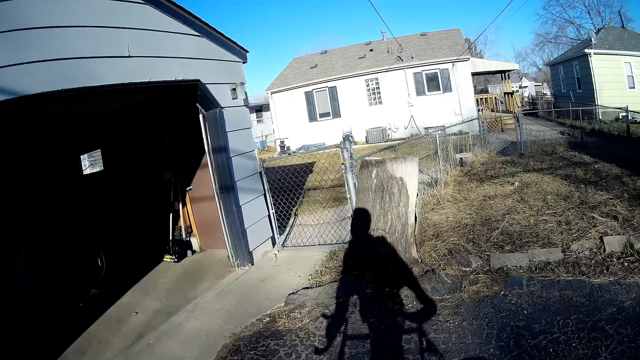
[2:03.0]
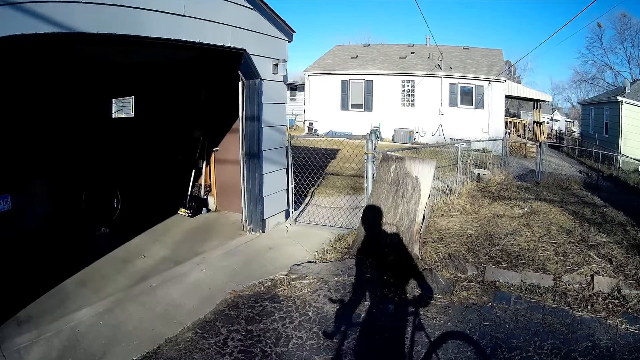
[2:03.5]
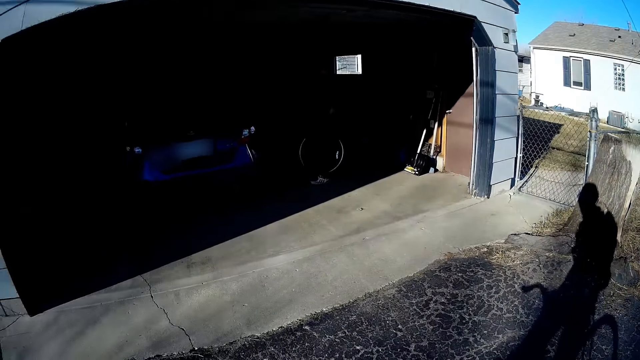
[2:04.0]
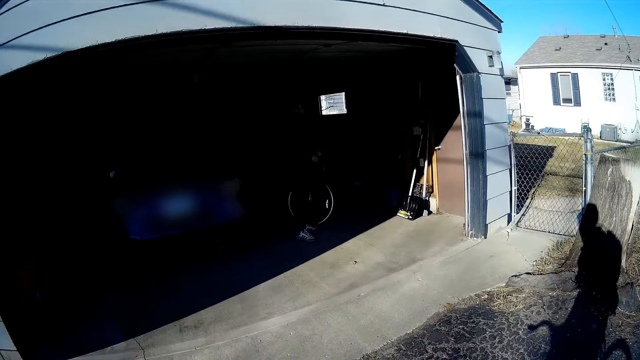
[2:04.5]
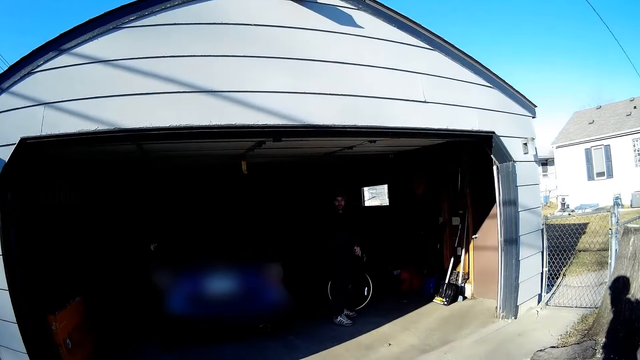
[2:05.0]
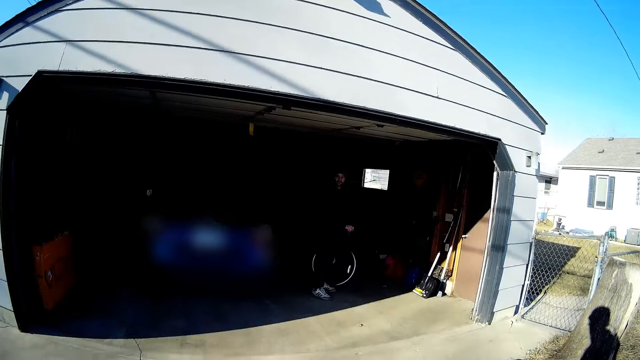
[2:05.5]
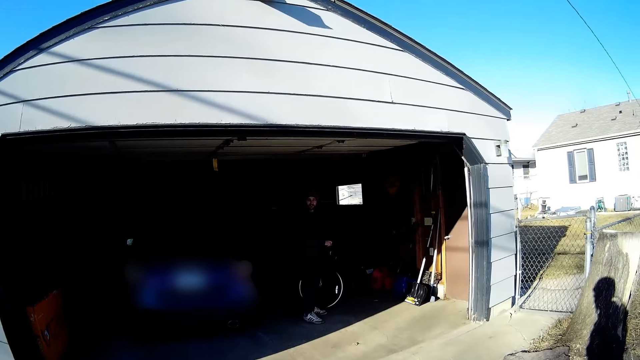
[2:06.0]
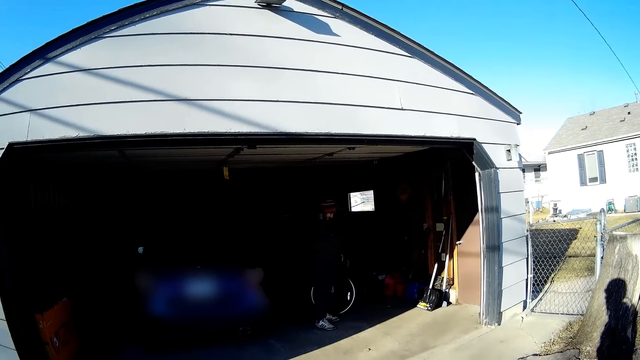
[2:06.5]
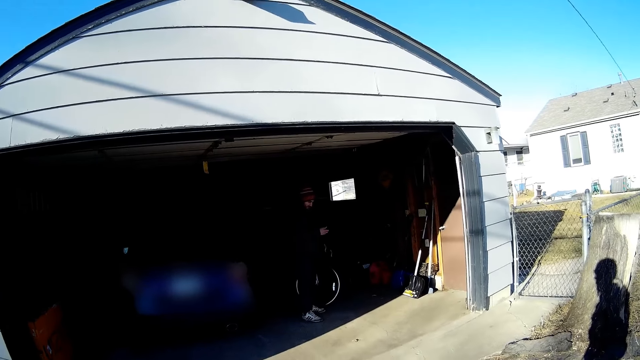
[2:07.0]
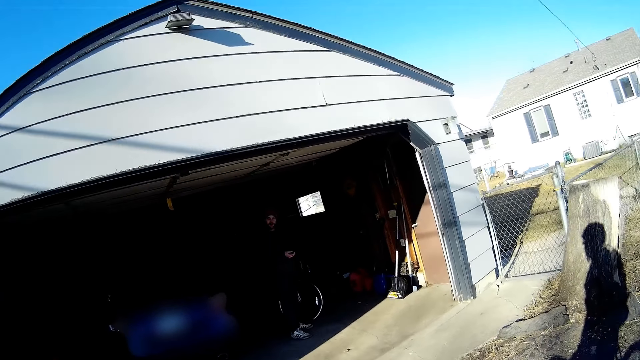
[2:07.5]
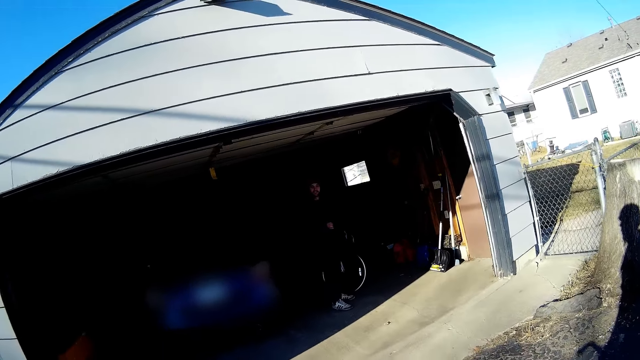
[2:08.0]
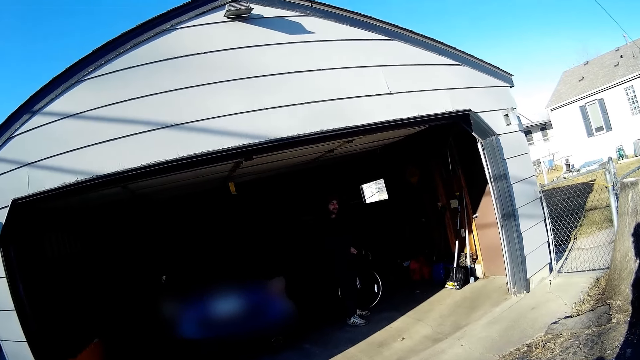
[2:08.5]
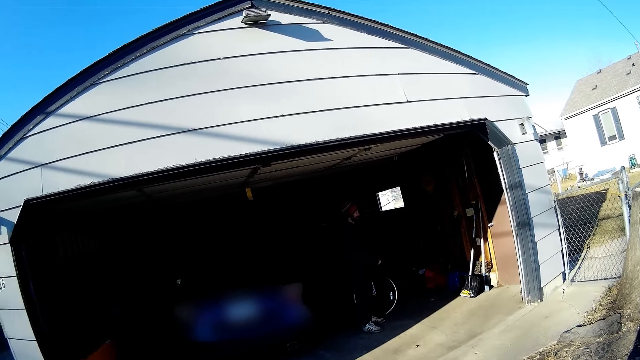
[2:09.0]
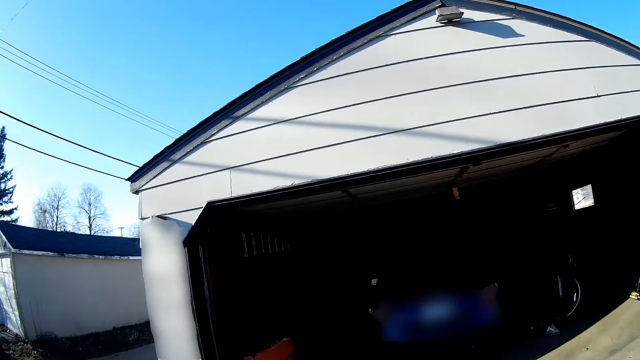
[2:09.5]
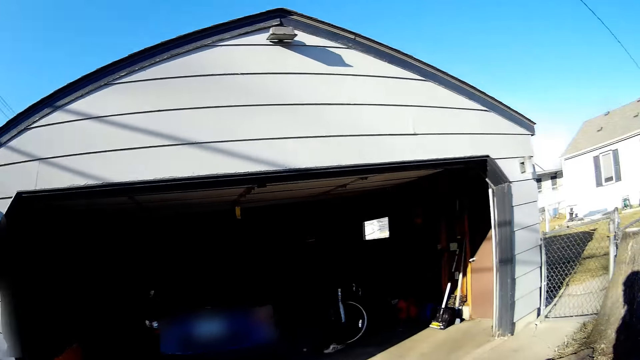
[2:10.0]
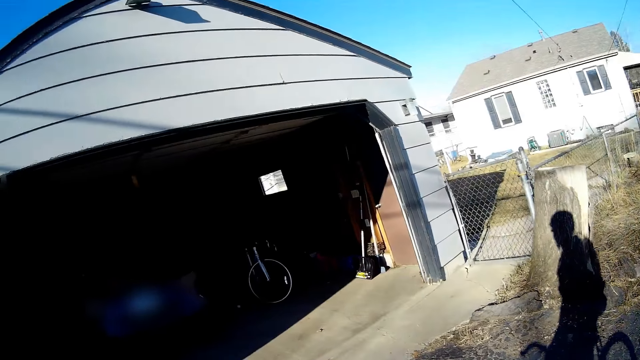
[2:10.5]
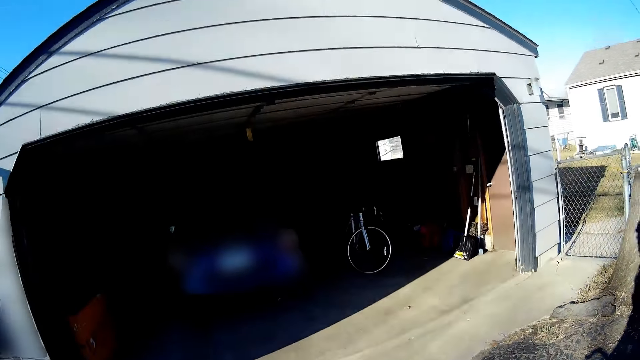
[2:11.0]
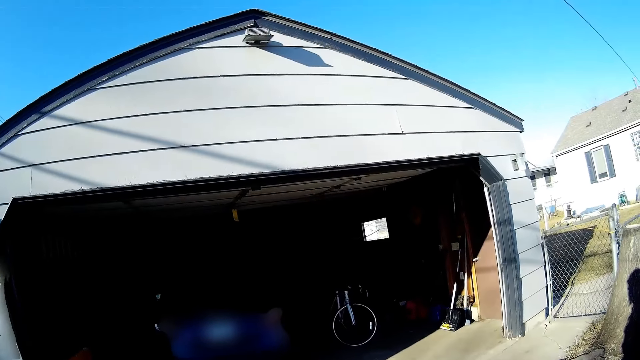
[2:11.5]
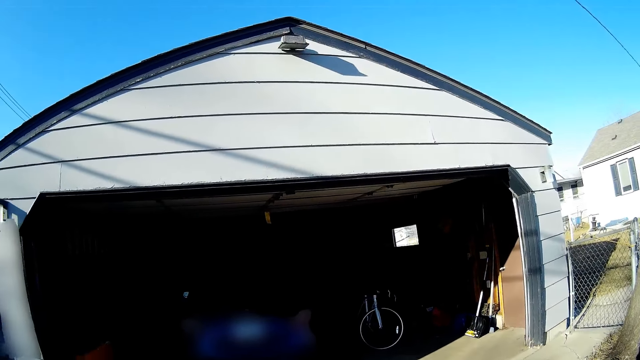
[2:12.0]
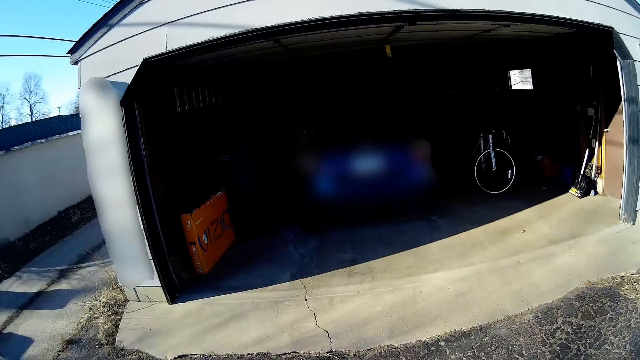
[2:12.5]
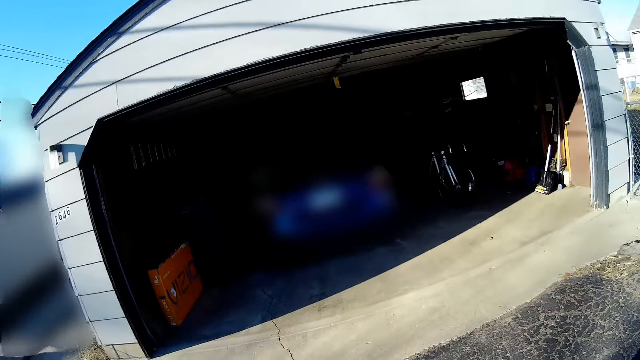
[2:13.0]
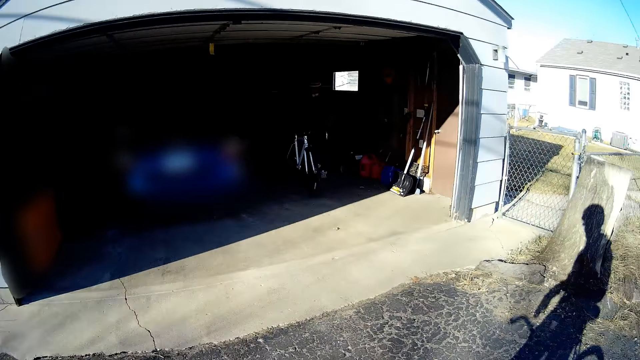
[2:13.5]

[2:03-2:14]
The camera wearer holds the bicycle. A person stands in the parking yard.

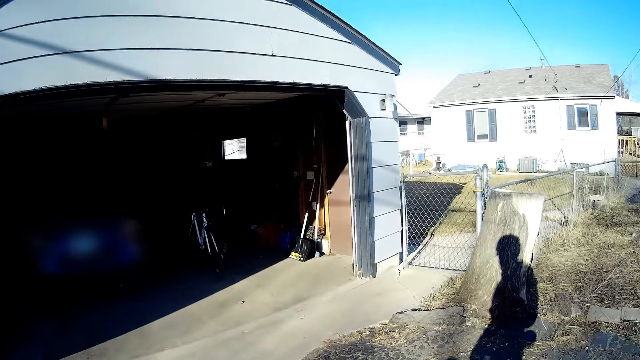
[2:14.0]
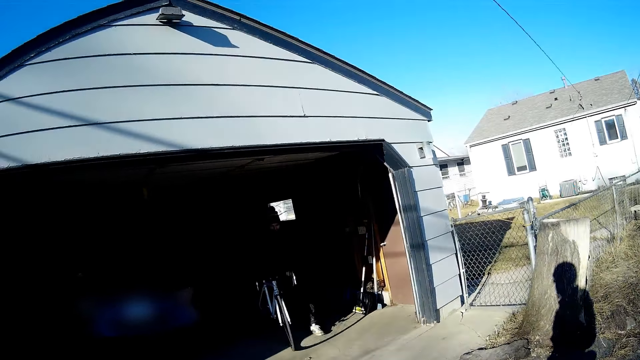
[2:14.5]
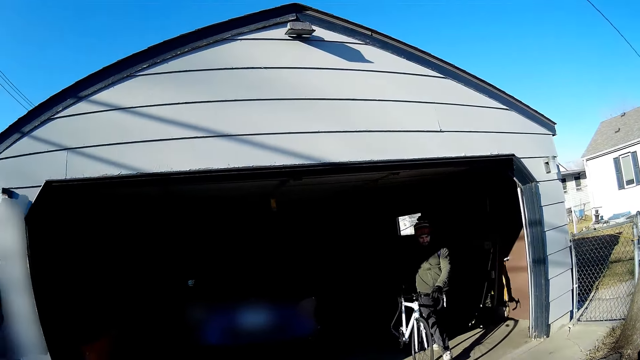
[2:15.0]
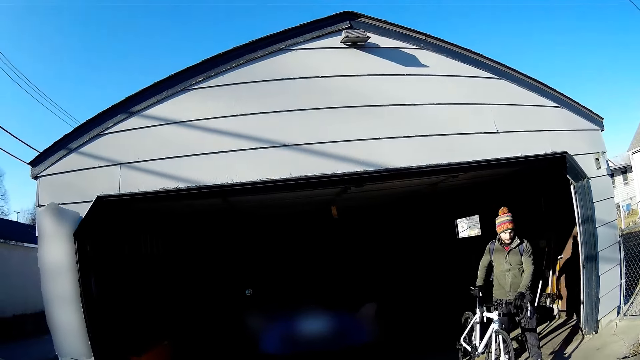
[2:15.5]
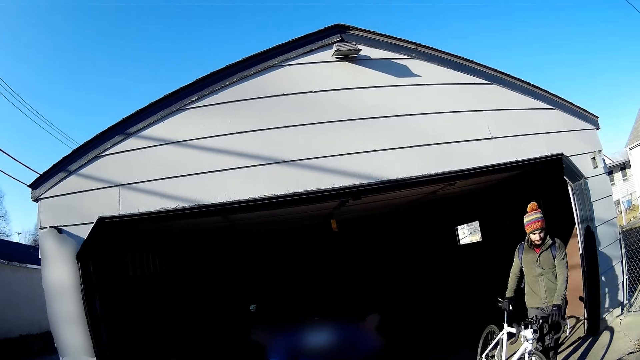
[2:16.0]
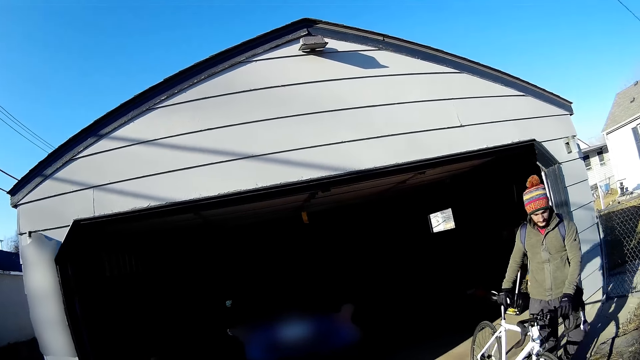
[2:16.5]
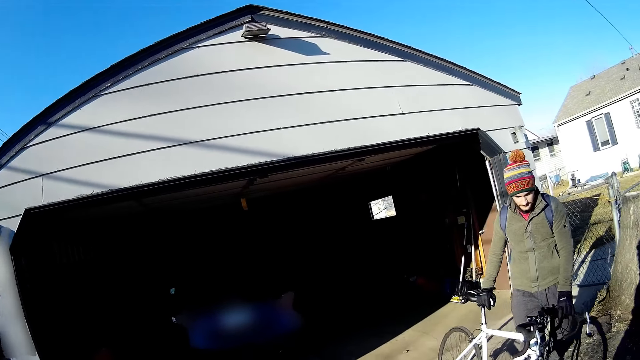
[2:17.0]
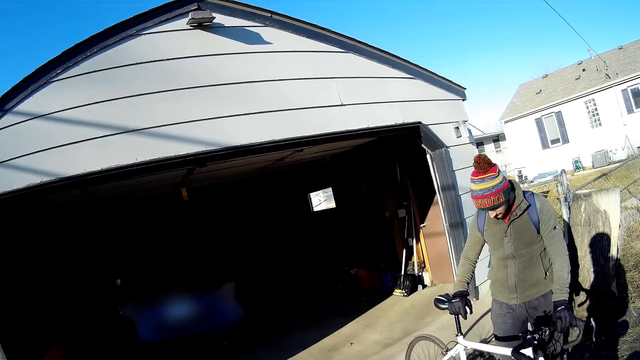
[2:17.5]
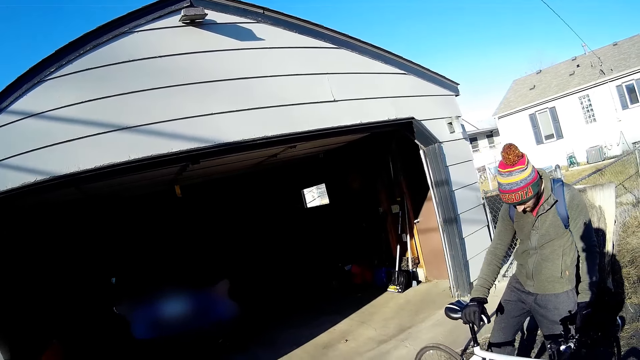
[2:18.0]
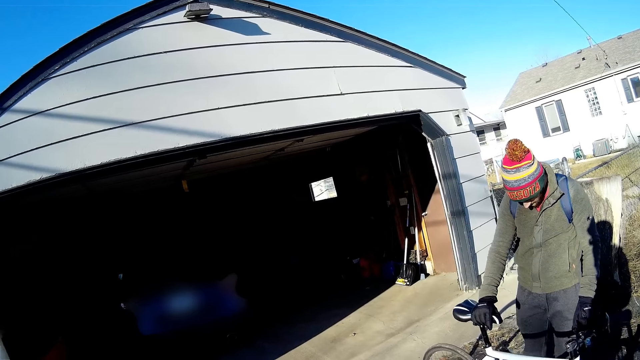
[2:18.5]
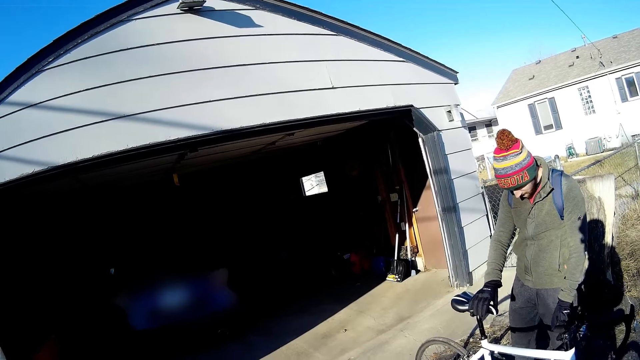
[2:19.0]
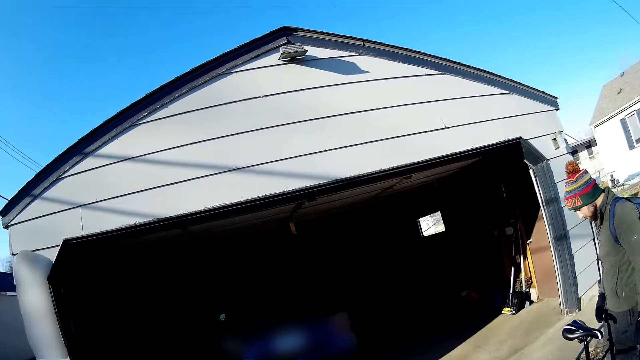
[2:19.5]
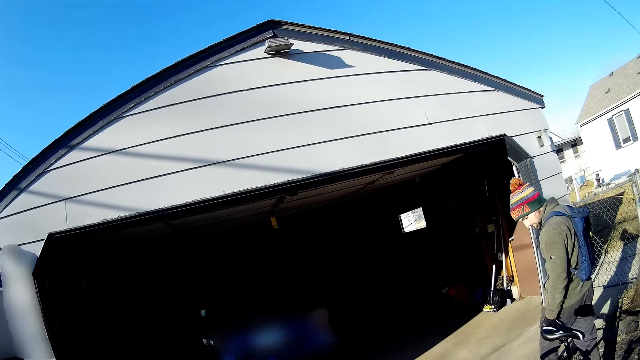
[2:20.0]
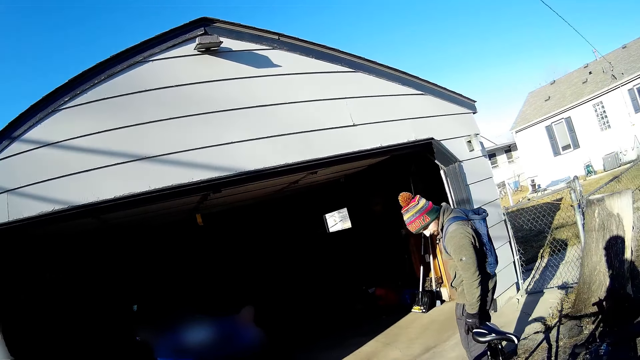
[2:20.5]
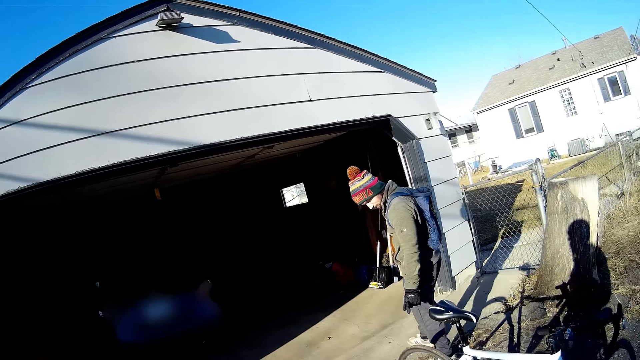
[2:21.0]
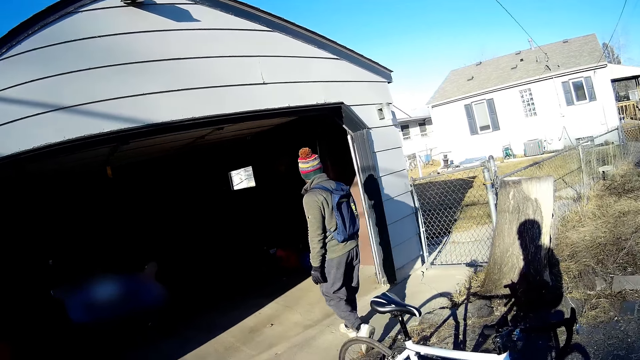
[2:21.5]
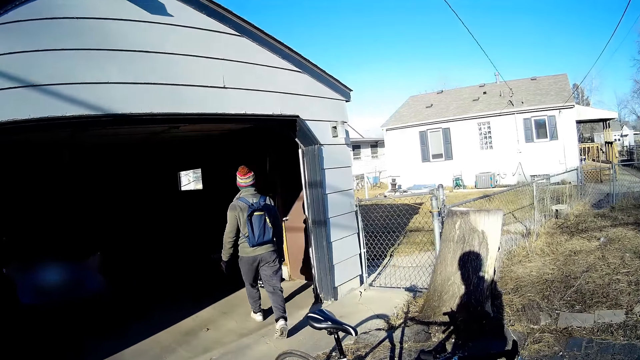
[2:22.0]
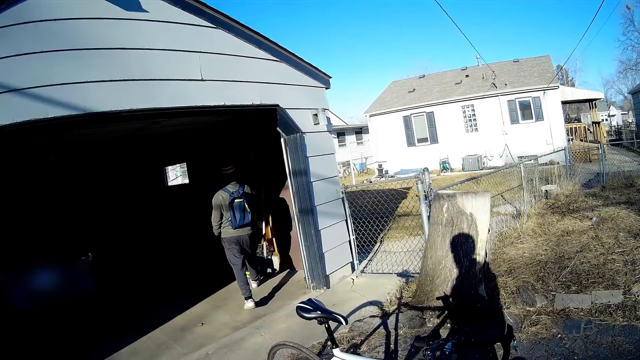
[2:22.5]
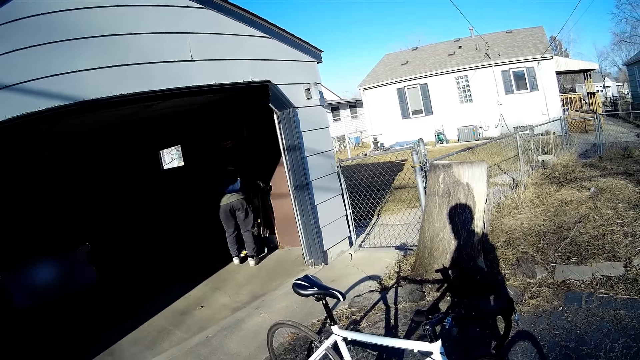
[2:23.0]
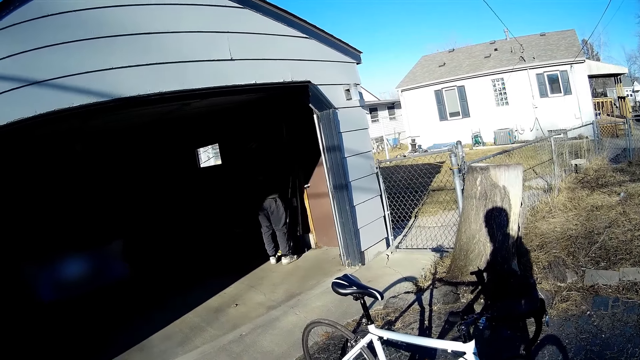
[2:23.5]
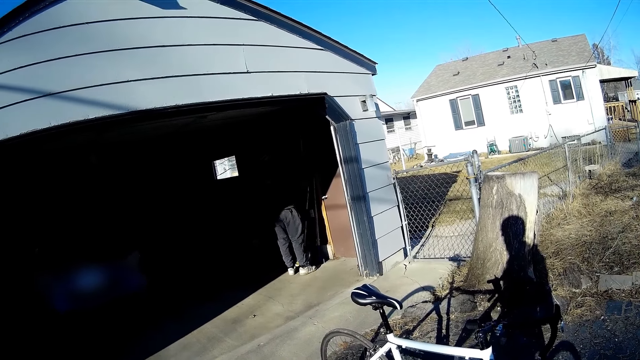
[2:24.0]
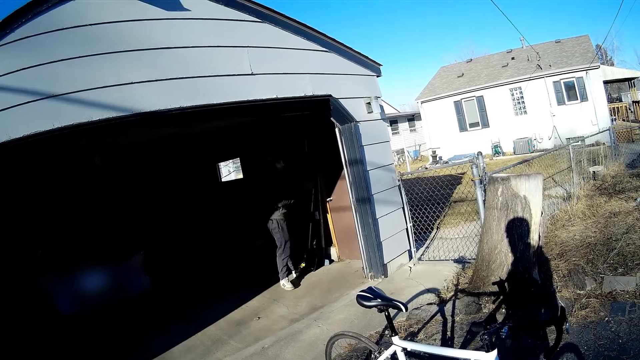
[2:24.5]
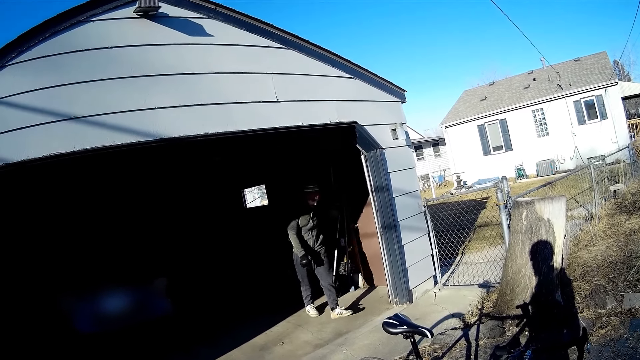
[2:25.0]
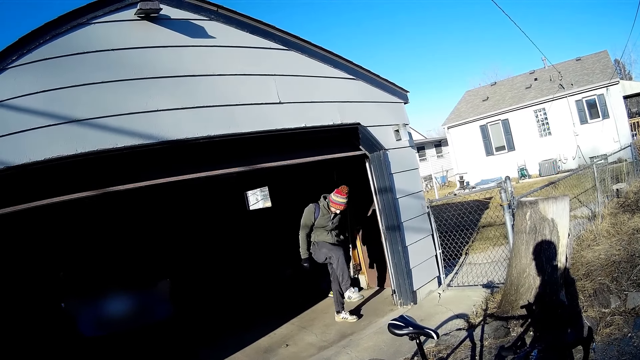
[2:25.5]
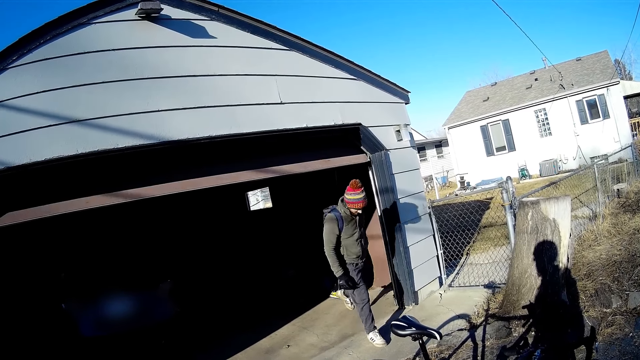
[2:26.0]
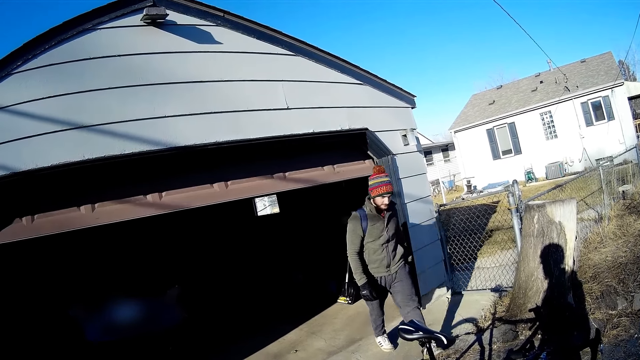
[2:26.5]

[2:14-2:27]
A man removes a bicycle from the garage. The man holds the bicycle and pushes the bicycle. The man walks in the parking yard. The man closes the garage.
